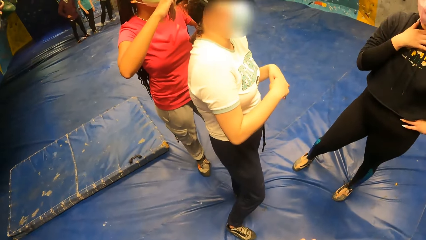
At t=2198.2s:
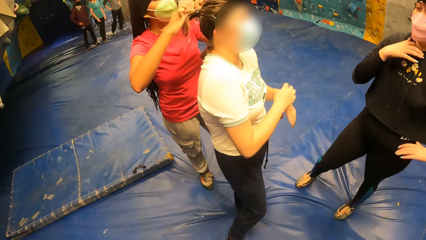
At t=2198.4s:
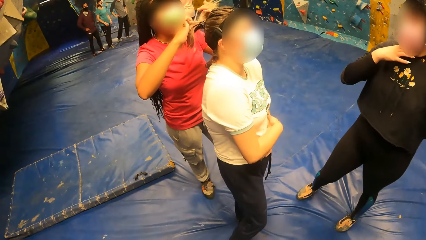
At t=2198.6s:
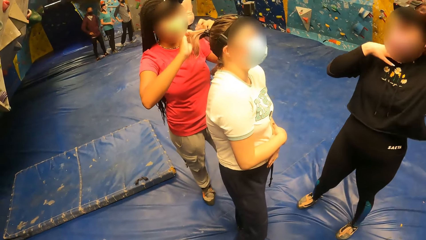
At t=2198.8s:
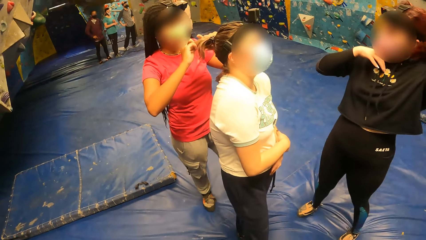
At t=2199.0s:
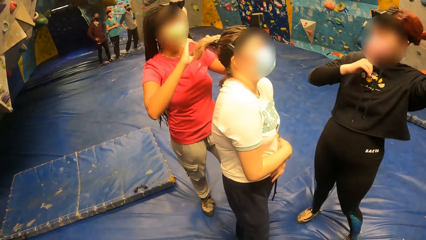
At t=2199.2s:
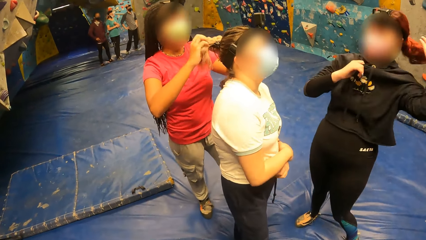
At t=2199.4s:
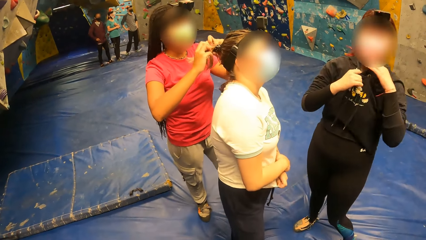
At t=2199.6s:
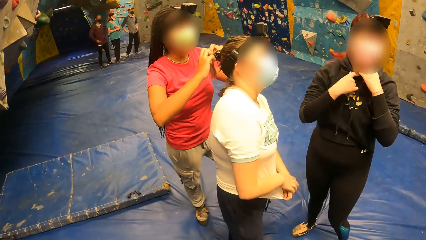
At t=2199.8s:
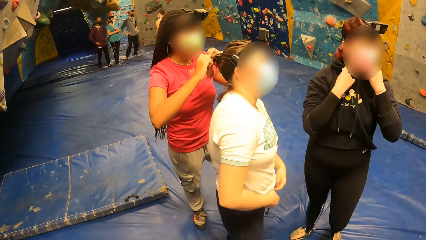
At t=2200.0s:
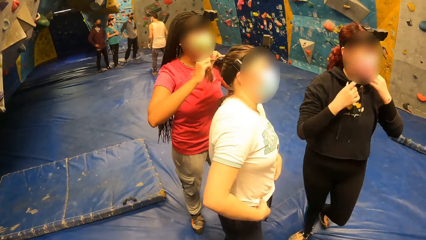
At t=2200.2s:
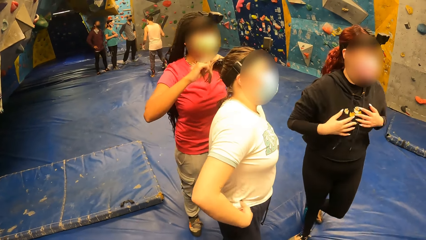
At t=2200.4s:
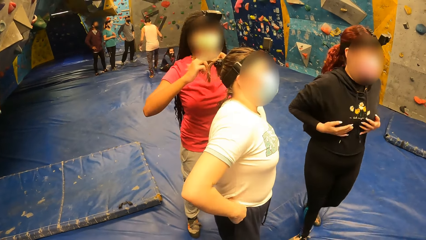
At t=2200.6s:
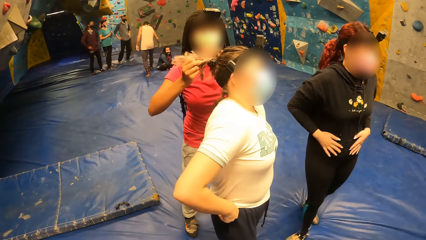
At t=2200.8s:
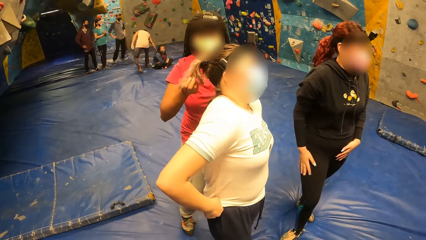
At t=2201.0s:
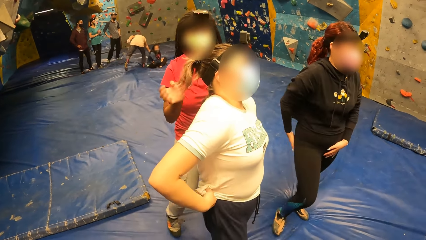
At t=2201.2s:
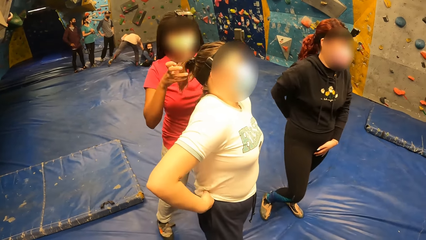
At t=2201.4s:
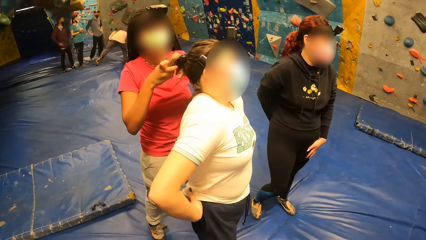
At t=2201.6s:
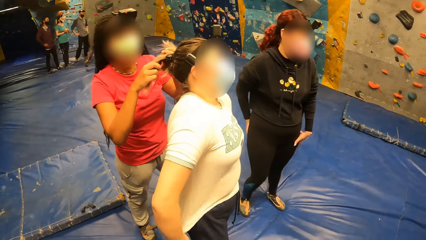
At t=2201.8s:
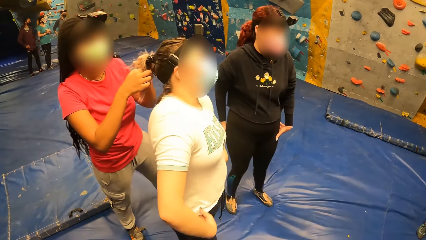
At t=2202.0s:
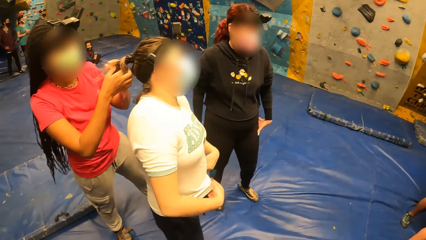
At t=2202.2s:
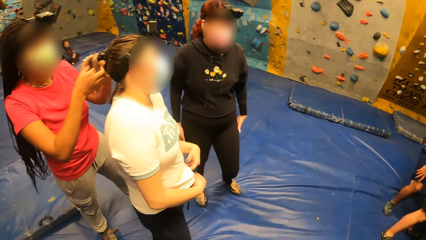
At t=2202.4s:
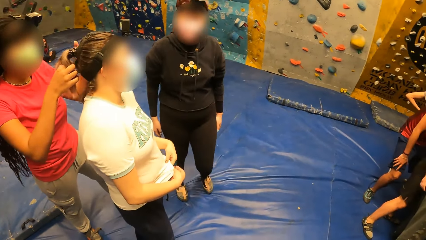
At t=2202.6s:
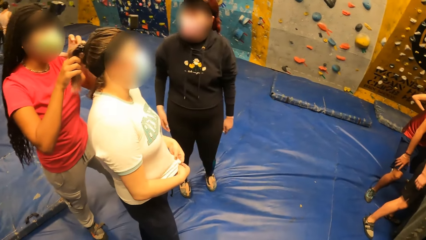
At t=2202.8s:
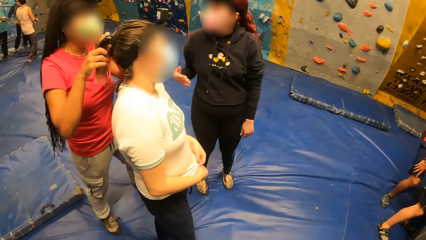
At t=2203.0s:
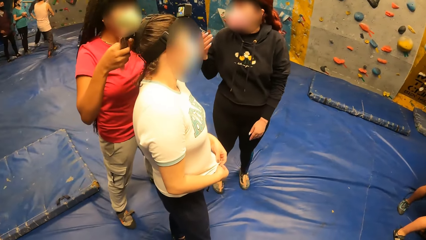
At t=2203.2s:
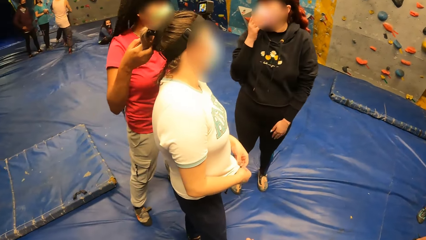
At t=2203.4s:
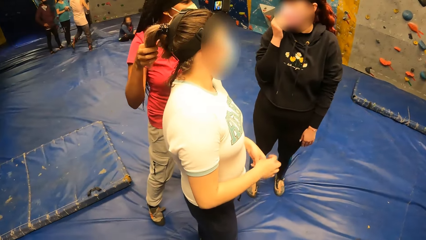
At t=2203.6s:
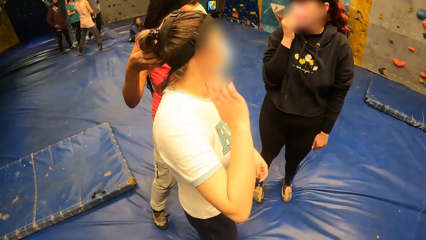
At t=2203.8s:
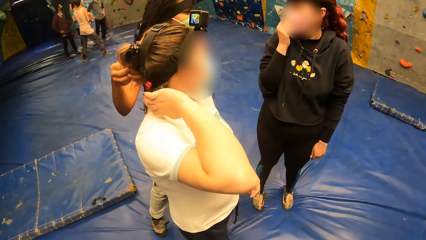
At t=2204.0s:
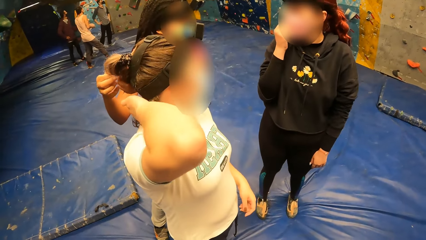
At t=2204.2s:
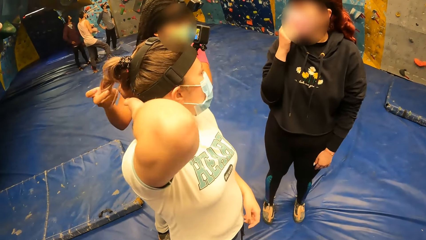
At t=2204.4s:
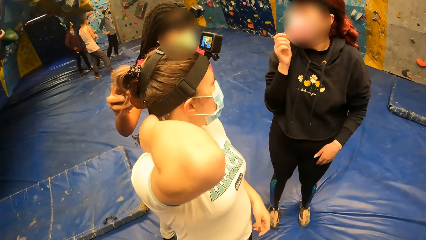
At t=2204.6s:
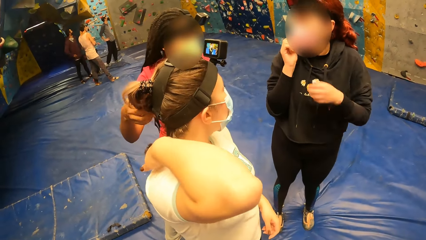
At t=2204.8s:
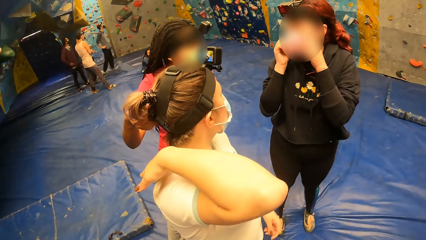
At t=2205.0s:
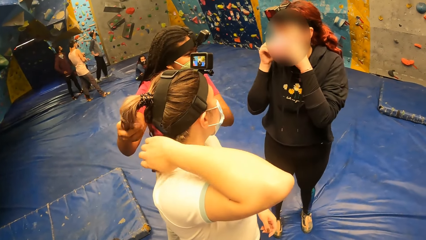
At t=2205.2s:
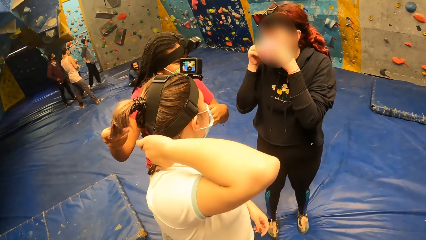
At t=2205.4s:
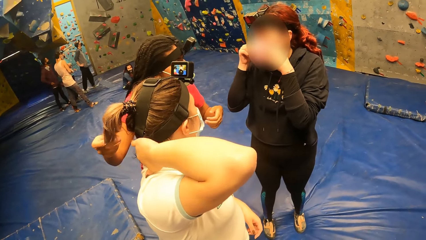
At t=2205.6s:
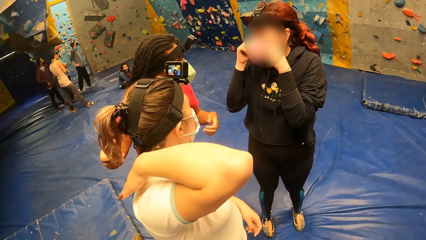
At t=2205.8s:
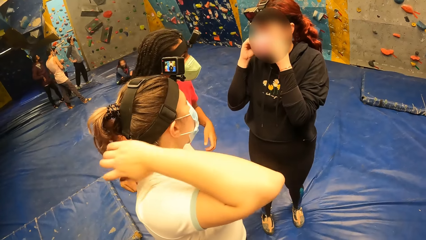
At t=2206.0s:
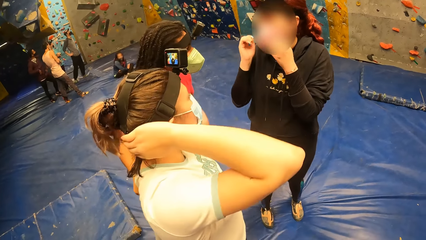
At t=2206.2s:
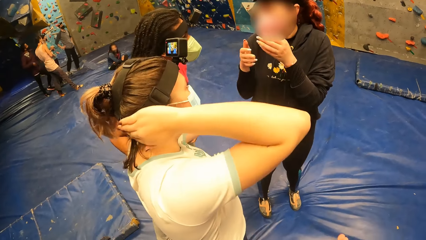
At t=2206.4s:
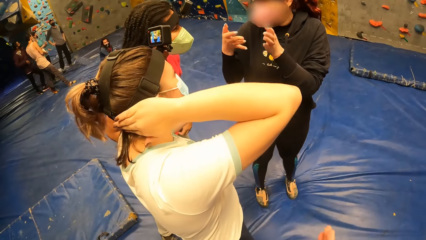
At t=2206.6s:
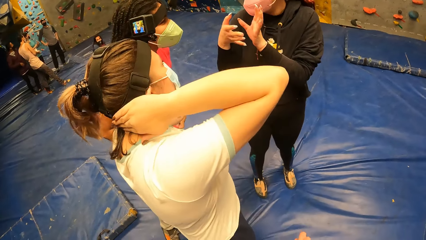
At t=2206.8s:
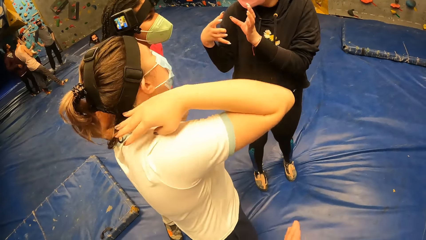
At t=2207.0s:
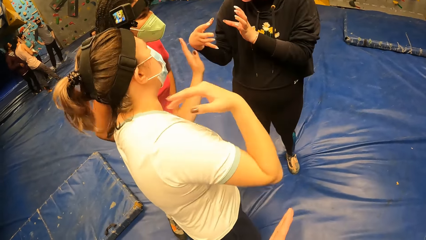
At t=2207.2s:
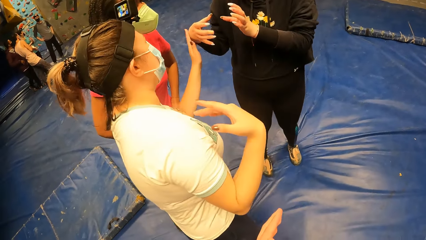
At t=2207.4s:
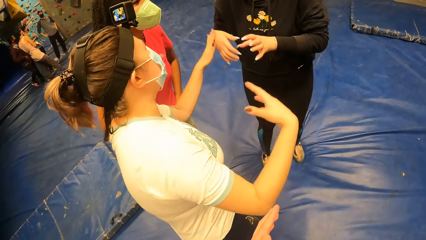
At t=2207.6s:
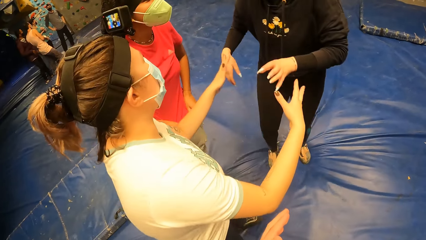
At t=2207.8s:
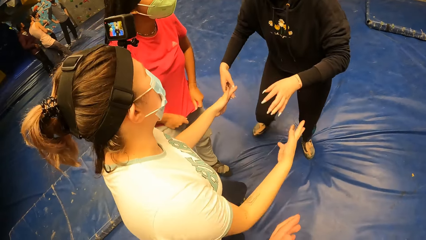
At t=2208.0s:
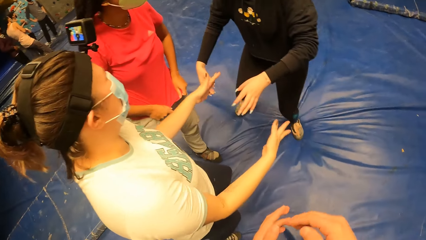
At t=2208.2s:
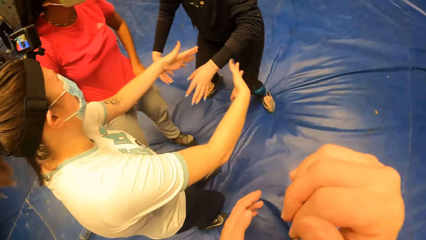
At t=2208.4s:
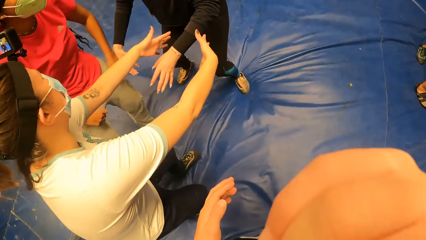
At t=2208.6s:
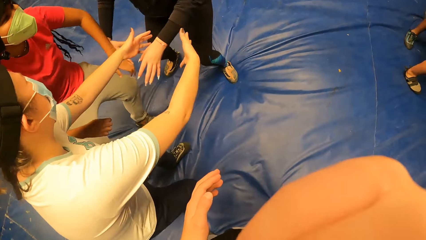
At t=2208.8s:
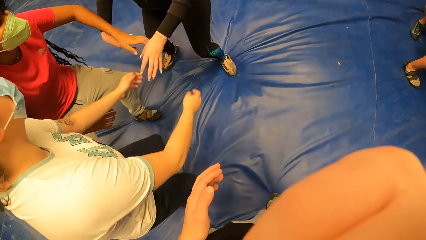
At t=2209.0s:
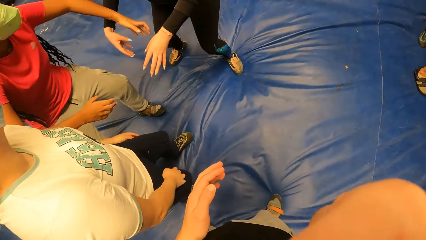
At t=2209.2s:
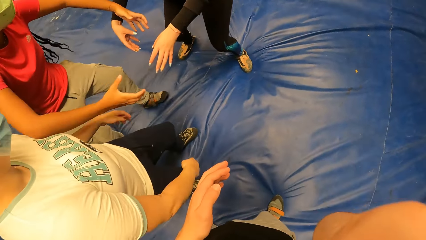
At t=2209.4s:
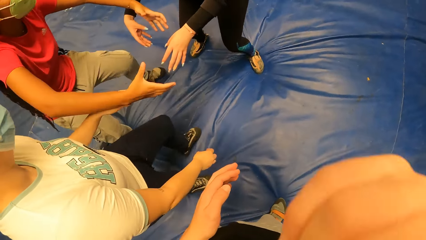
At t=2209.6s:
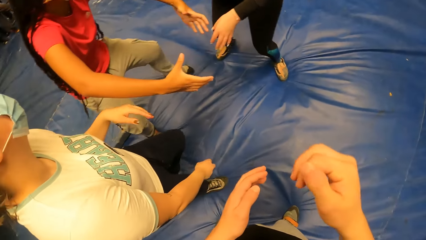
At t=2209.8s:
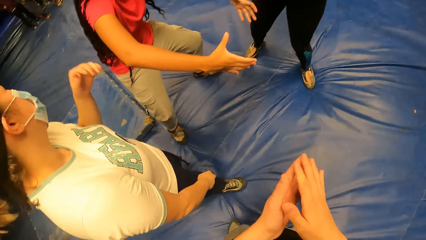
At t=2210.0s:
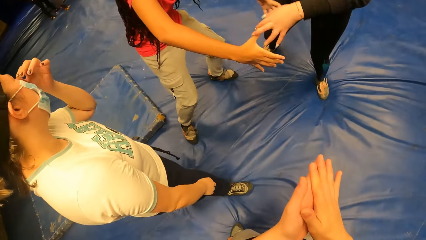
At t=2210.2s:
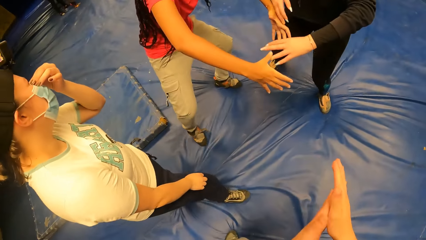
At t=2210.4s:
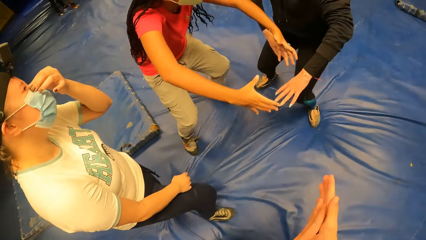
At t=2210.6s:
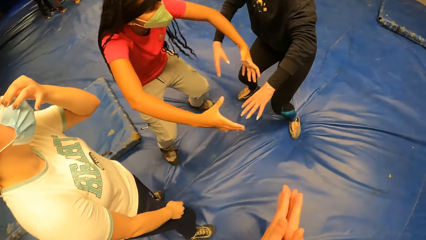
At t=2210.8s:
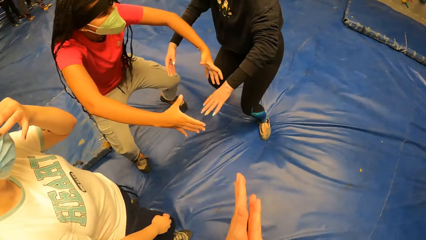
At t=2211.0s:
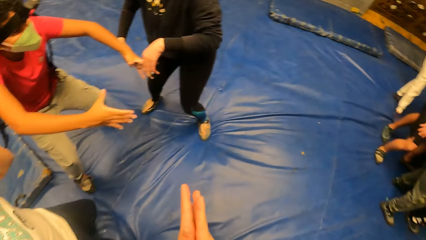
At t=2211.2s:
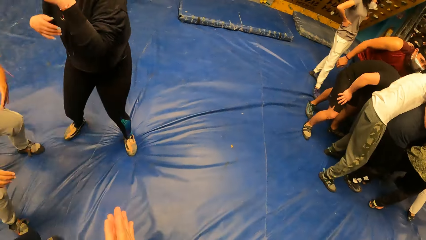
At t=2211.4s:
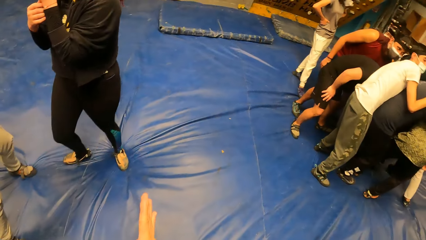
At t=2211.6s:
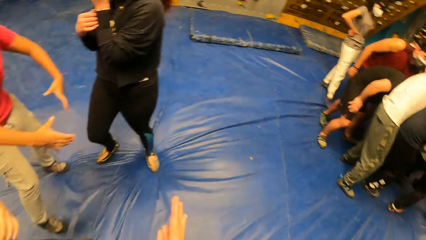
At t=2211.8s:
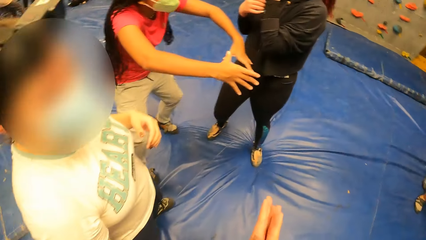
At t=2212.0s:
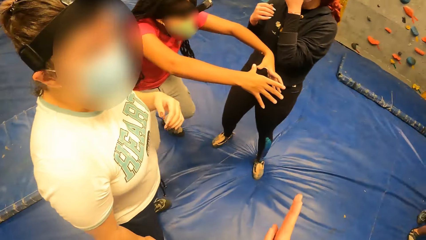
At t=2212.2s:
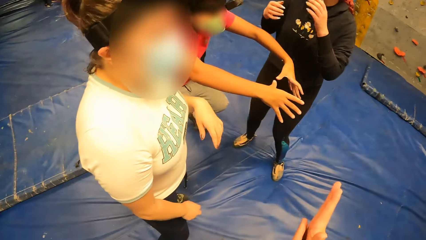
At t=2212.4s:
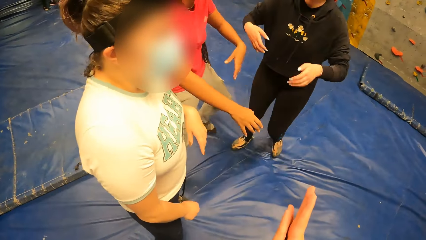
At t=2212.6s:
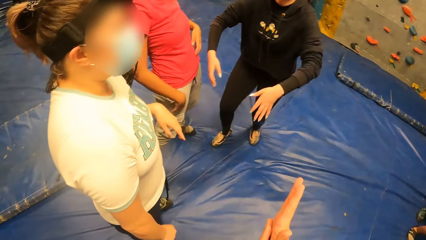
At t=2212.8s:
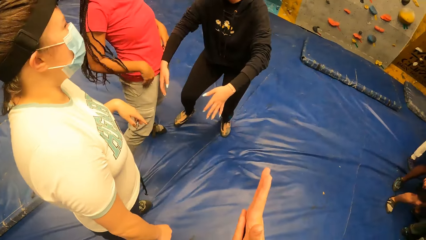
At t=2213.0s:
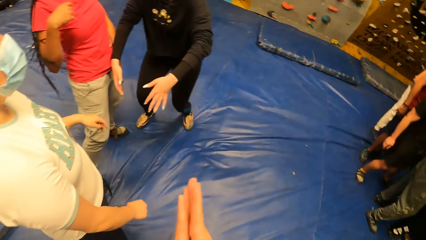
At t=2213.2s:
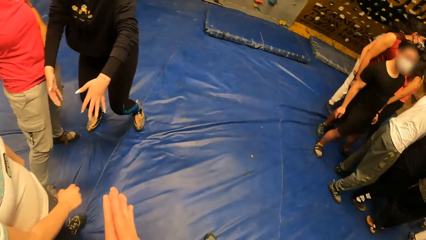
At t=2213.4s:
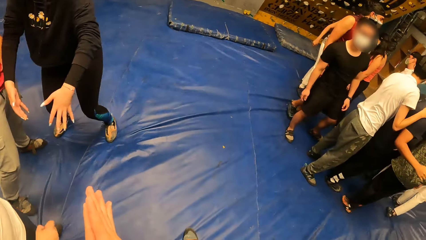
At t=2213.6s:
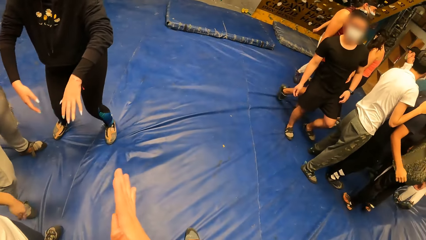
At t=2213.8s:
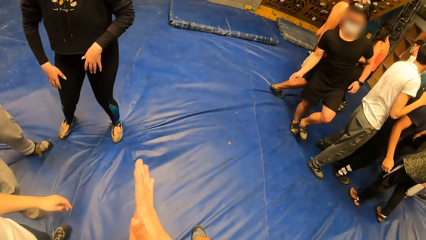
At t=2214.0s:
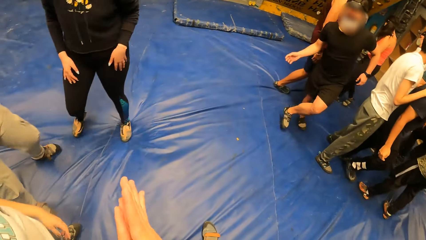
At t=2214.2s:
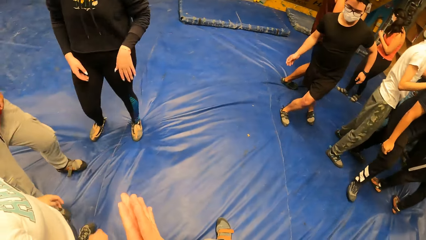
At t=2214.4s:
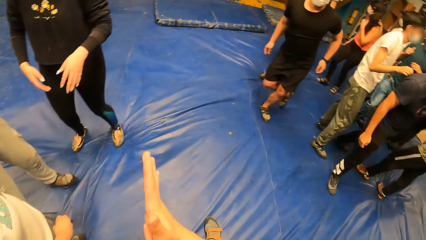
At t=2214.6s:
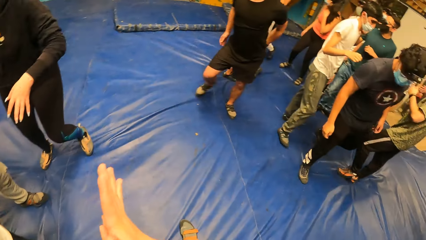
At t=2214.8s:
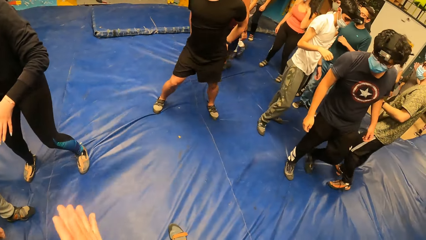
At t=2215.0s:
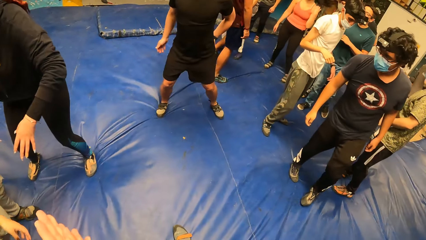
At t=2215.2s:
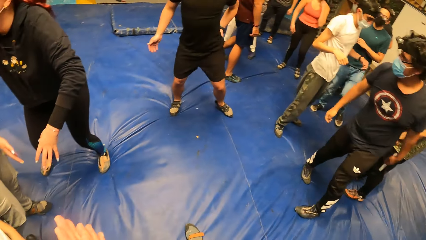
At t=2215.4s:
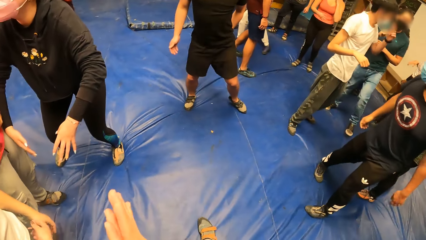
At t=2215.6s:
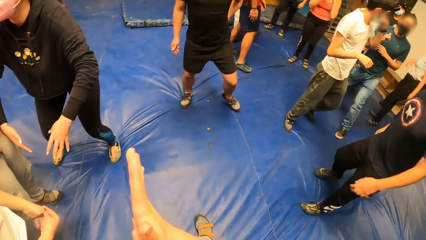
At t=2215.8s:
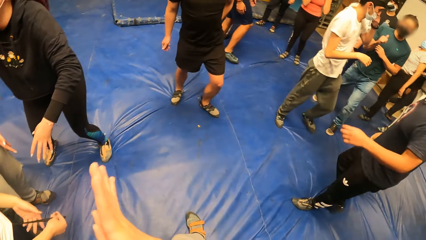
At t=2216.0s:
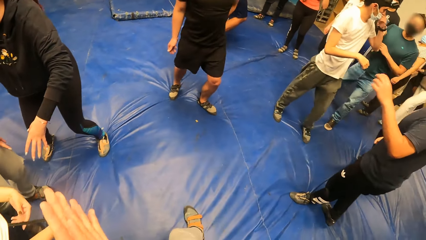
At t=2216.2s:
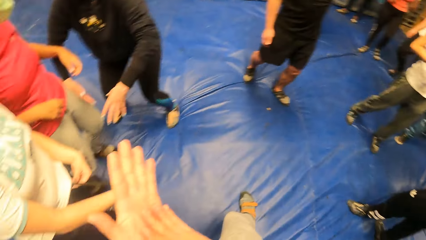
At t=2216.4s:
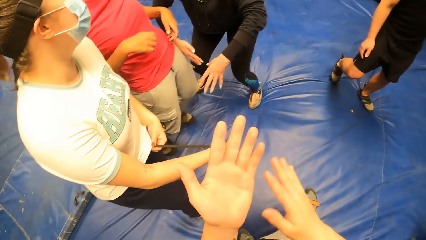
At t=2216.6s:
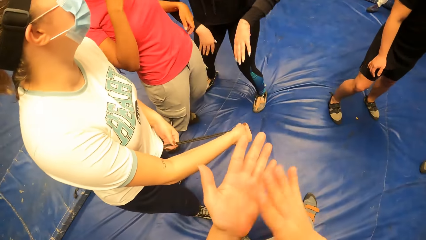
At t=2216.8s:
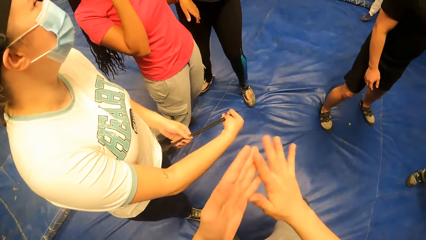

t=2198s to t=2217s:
A woman touches the shirt. Another woman converses with the first woman. A third woman dances. The camera wearer rubs the hands together.
